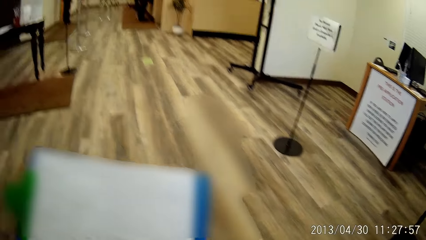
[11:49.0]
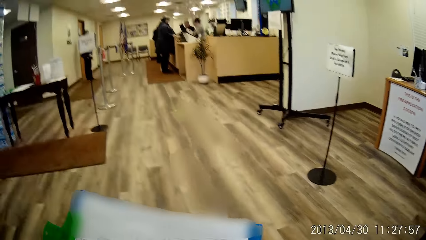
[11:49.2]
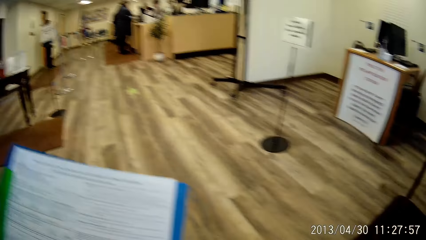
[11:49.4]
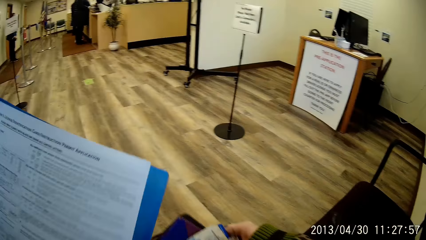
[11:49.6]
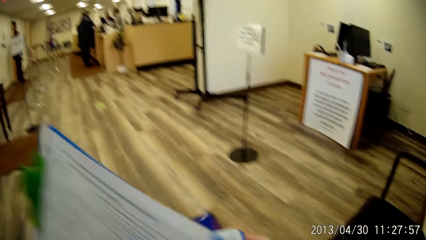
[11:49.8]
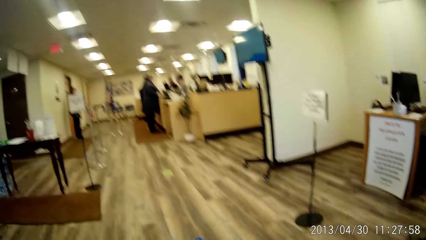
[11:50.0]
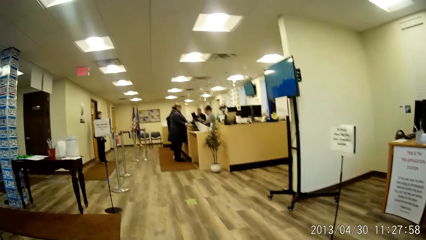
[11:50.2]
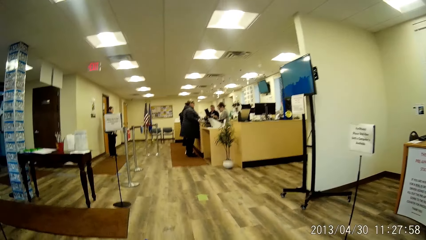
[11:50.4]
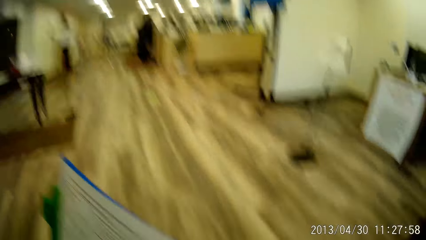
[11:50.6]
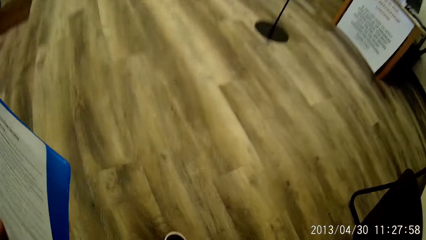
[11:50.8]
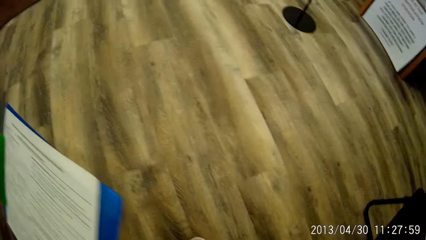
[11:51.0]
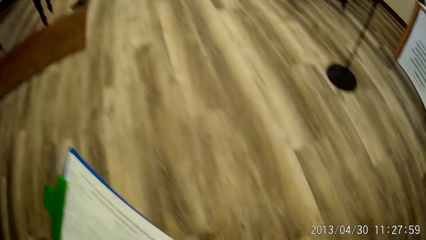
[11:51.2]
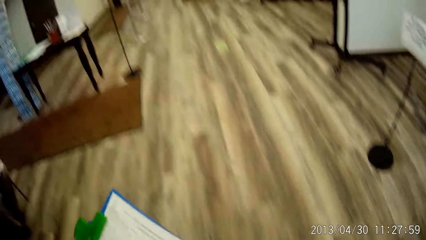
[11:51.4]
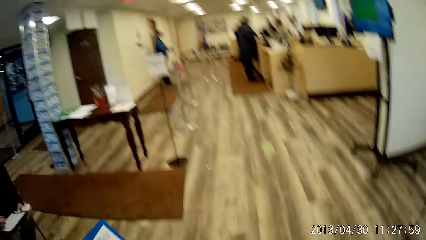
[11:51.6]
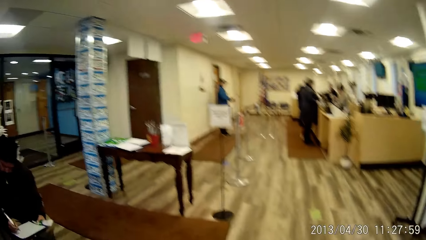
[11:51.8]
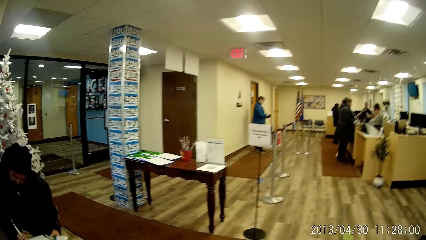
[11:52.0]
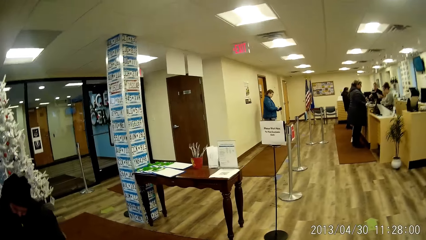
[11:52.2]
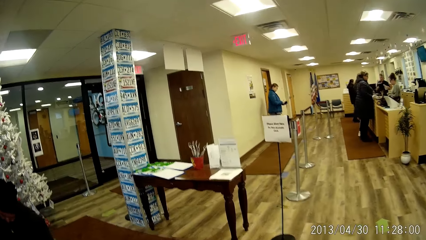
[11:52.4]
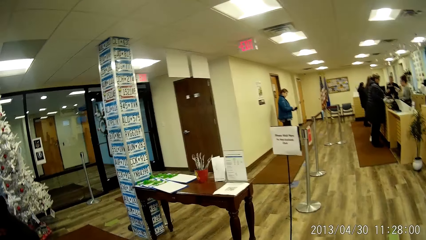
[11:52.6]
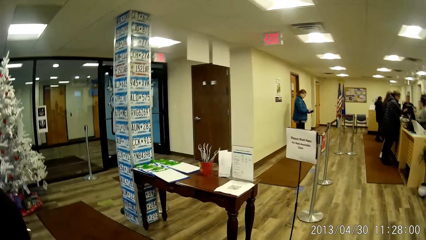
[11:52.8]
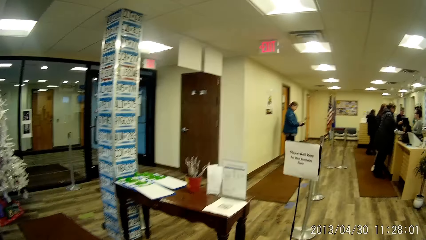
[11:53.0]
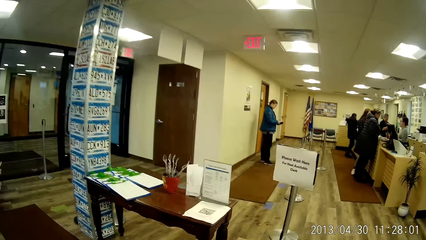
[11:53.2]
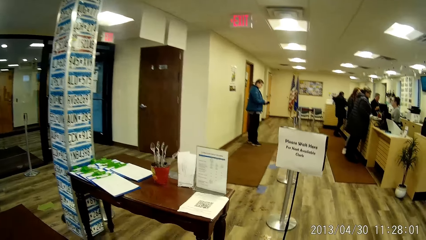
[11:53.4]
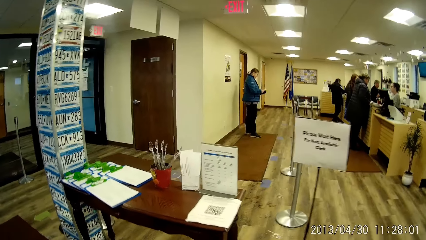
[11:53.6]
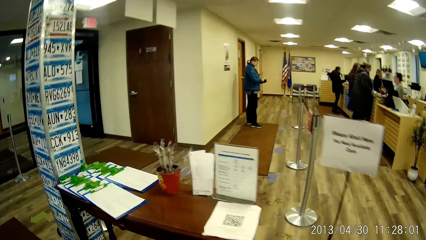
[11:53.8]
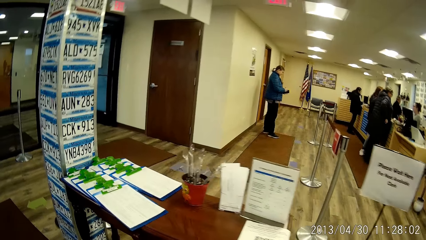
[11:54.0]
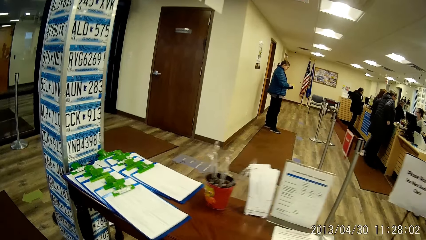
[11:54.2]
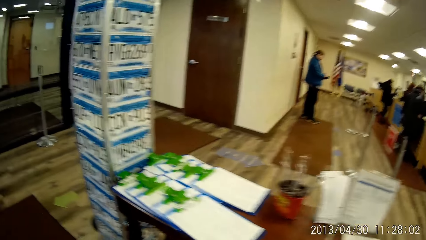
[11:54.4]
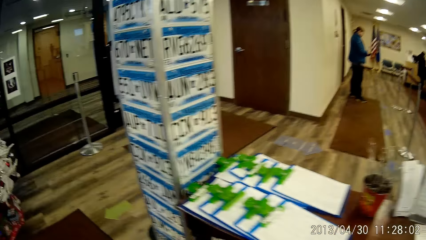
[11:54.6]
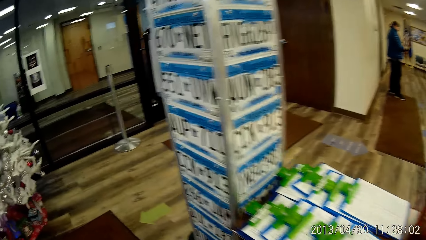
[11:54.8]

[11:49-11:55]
The camera wearer walks on the floor towards a queue stand.

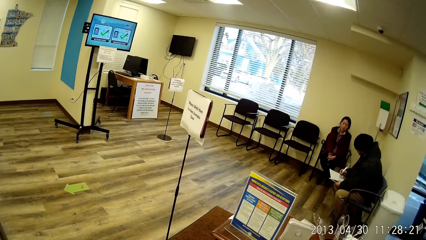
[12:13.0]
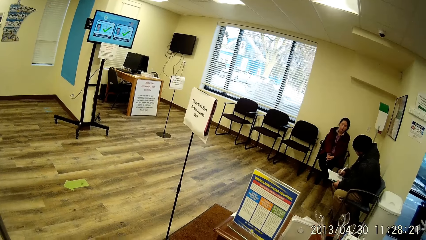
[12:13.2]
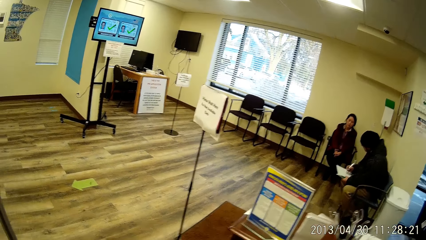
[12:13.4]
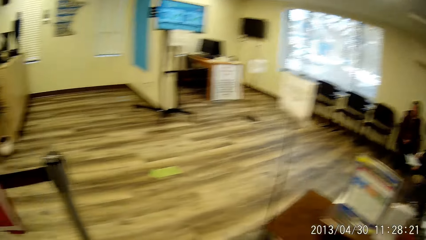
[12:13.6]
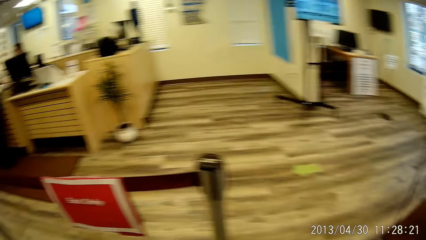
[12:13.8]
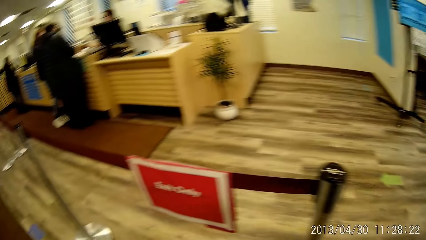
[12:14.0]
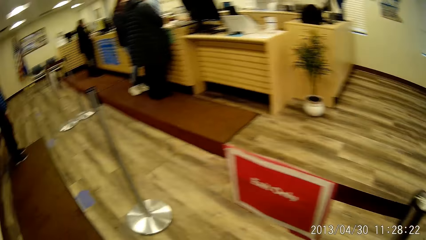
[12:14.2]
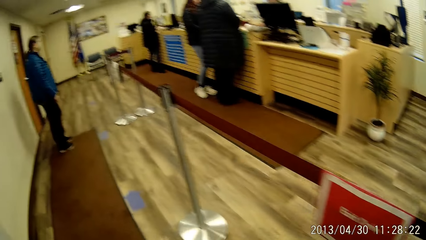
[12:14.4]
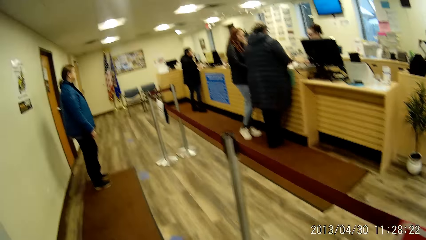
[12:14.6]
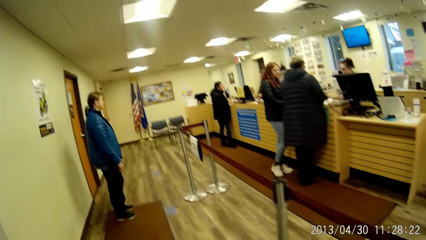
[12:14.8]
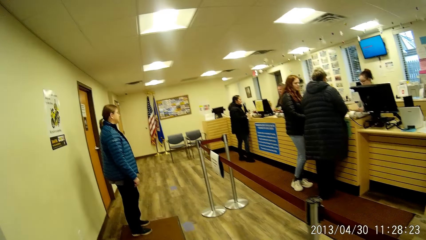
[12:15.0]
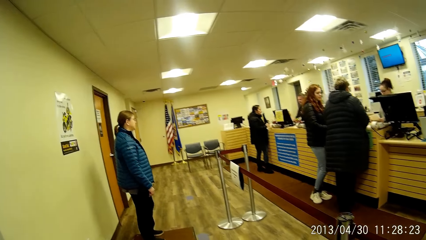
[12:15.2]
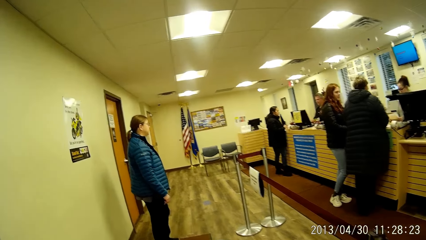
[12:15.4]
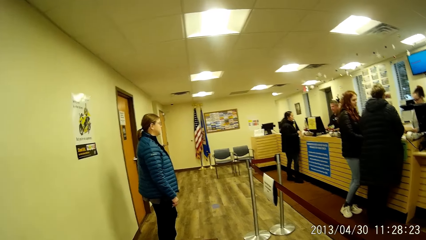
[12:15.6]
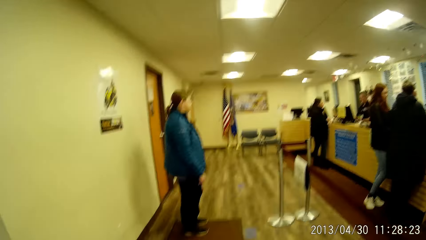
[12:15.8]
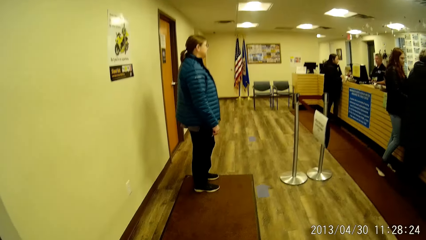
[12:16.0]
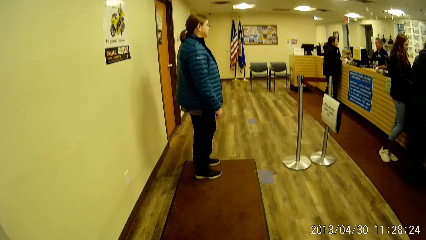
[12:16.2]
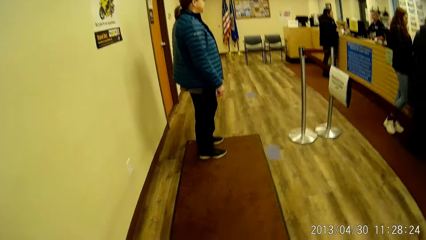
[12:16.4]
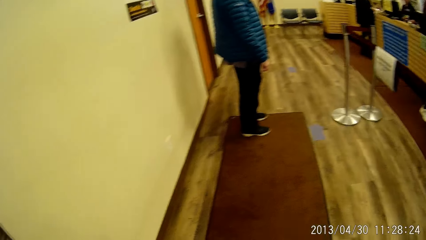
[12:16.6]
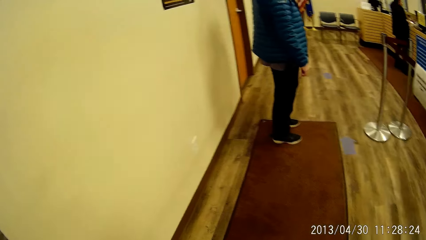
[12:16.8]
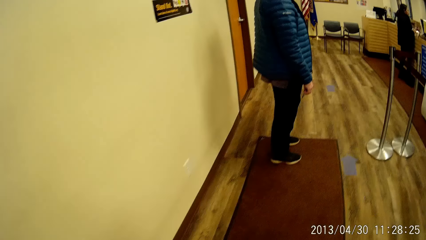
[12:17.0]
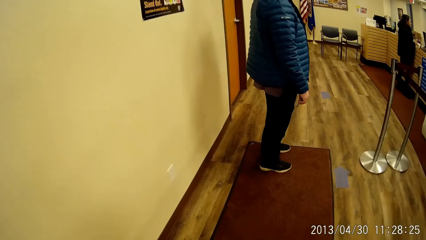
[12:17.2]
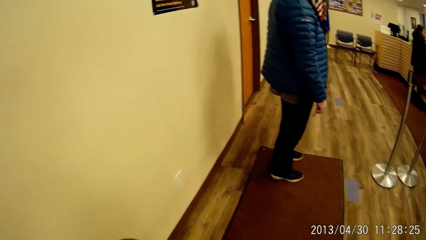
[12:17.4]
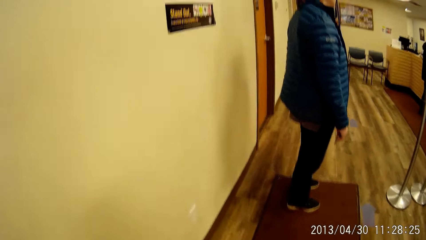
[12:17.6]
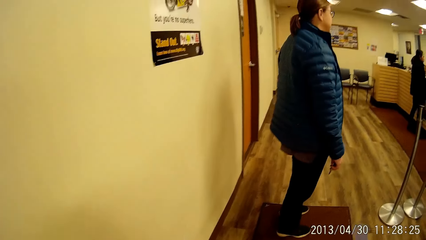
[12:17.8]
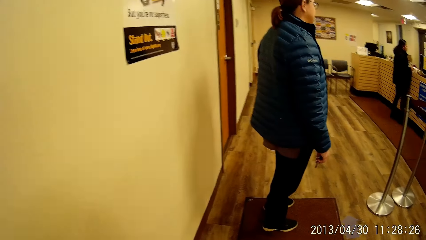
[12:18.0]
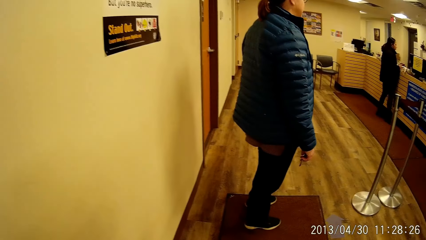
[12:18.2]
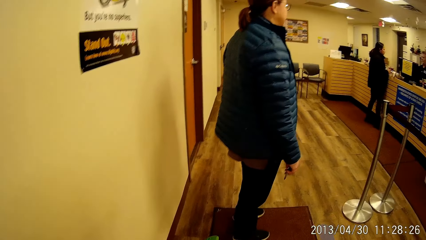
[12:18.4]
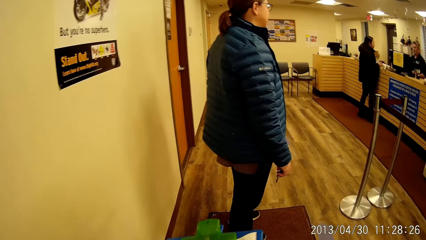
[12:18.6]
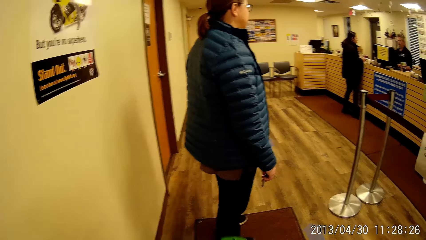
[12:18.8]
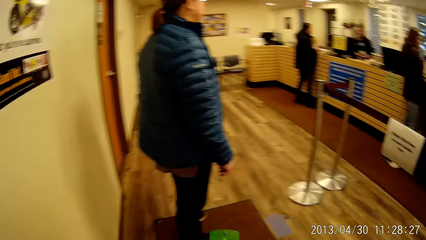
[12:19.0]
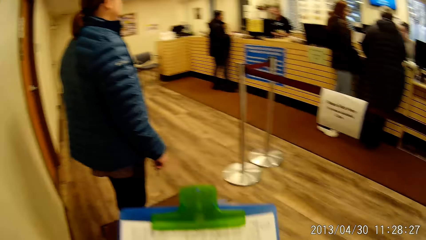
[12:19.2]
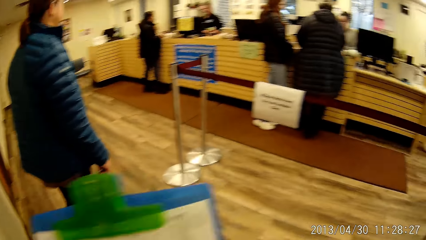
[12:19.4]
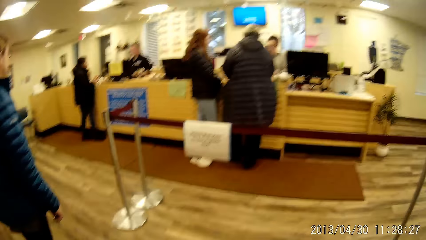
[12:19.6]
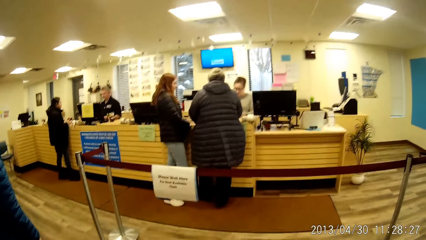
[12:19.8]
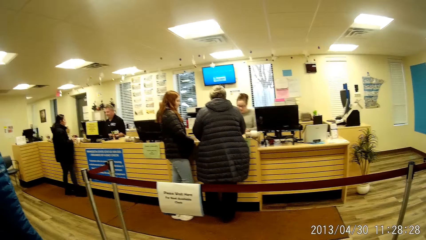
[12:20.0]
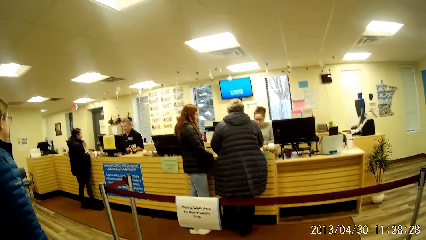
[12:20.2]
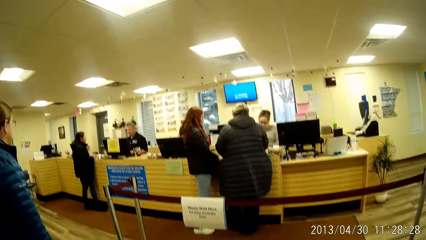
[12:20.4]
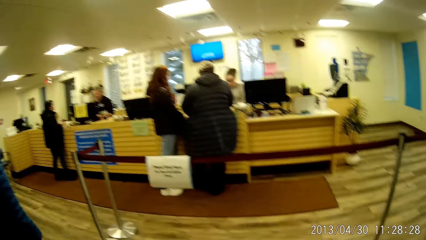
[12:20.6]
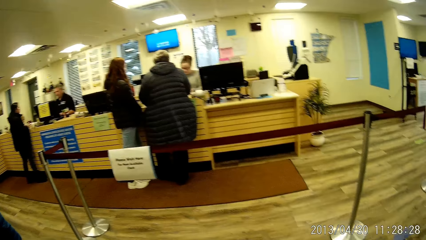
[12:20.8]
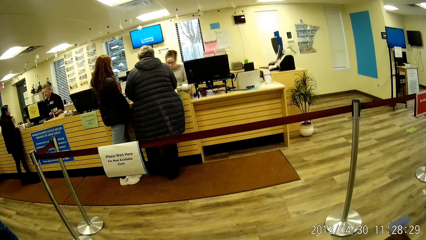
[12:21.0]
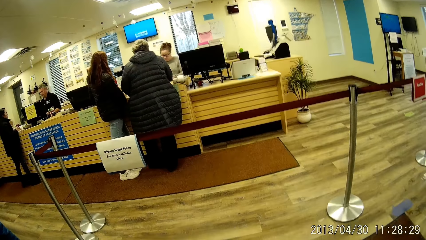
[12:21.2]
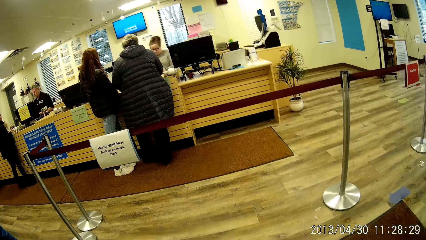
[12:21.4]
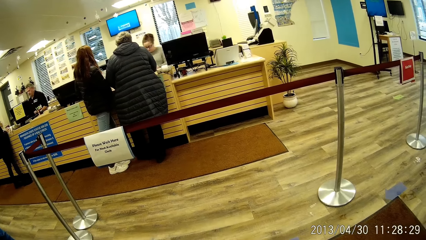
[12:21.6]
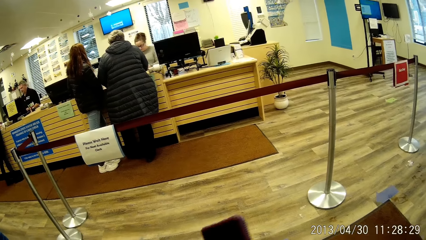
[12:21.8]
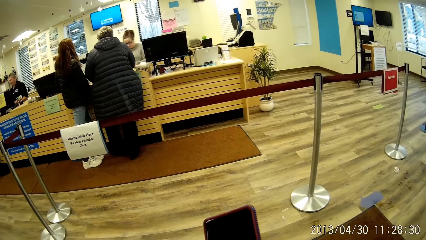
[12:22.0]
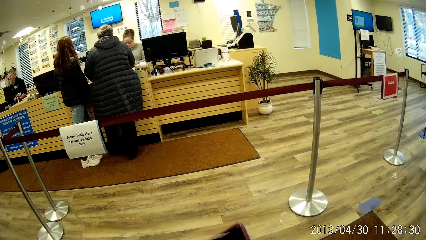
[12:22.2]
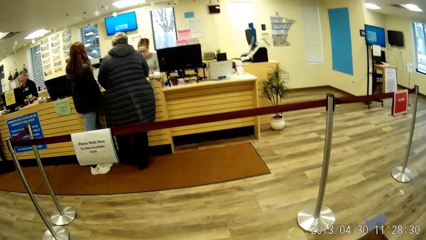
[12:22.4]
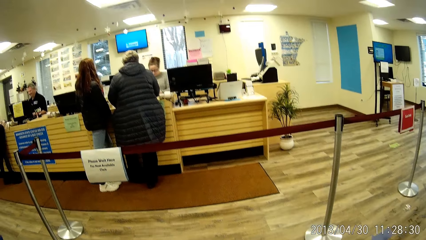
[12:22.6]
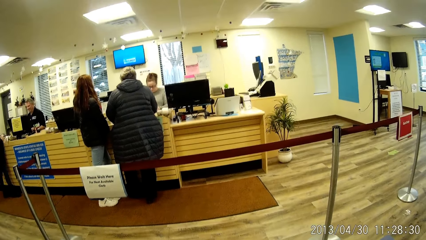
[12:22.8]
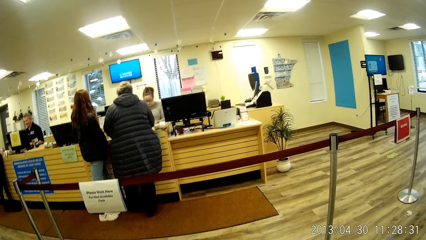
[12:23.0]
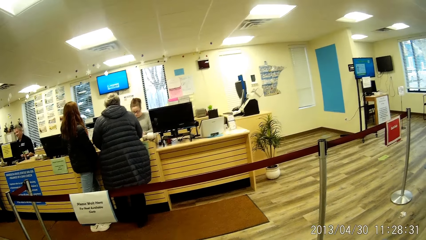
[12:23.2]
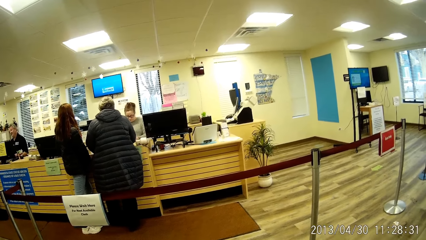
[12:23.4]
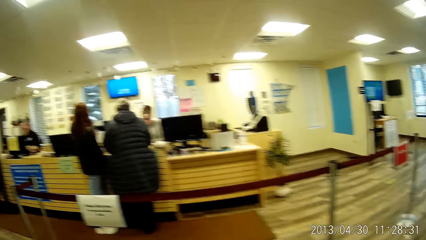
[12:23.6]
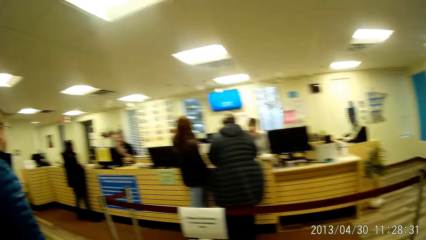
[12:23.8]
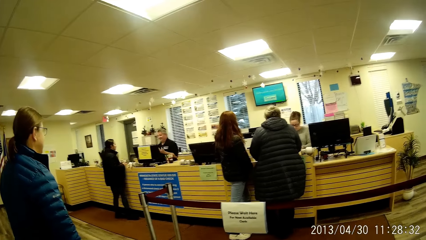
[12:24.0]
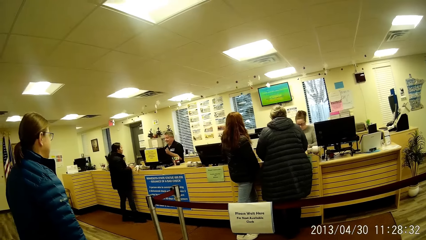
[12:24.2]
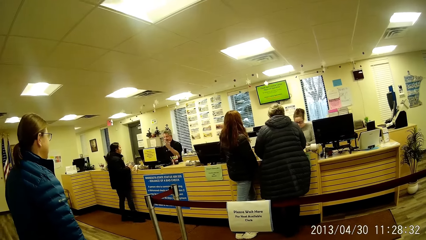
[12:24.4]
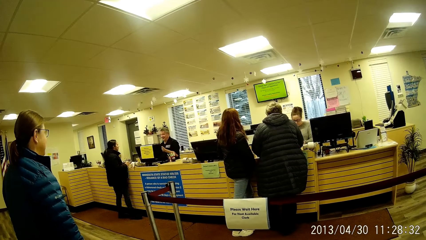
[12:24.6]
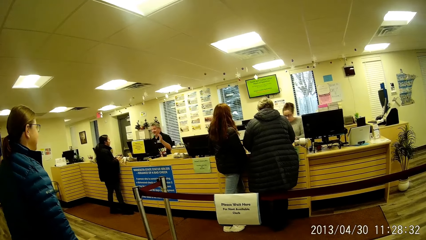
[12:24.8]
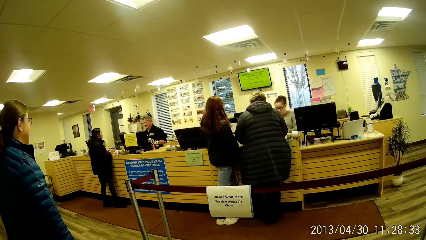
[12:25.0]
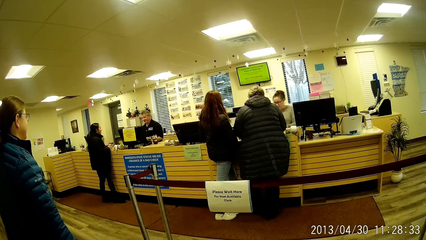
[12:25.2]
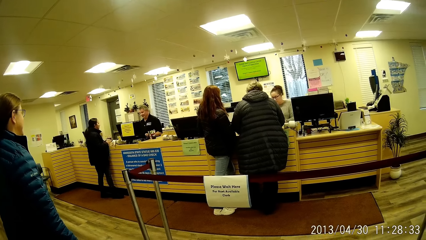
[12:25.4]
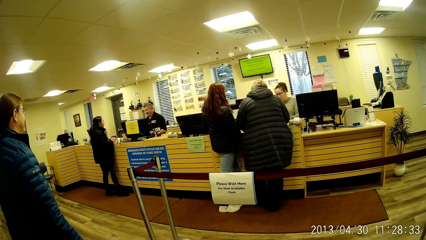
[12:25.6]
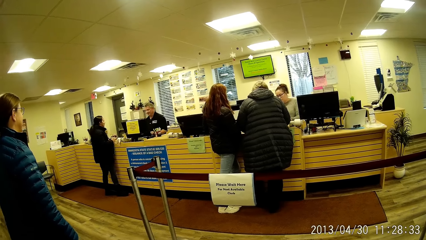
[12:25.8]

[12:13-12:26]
The camera wearer walks on the floor towards the queue stand. He looks around. He holds the phone with his right hand.
